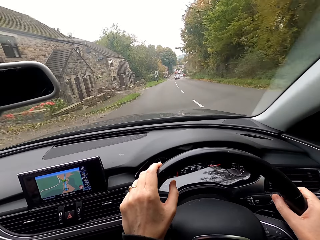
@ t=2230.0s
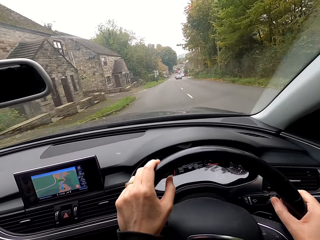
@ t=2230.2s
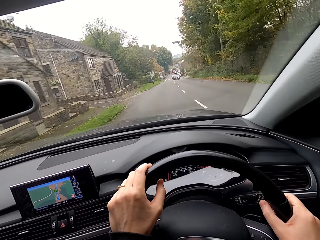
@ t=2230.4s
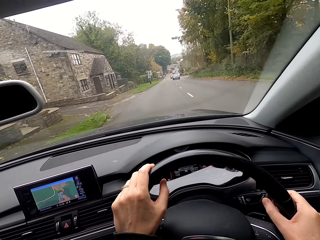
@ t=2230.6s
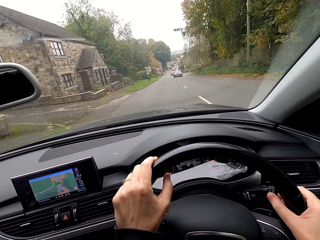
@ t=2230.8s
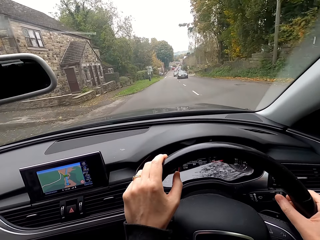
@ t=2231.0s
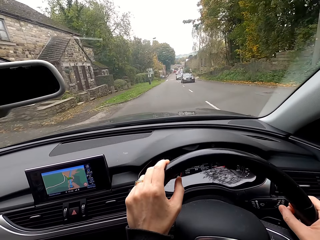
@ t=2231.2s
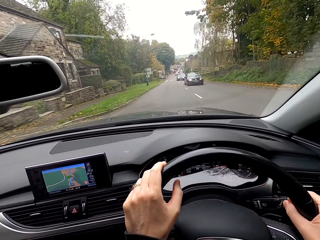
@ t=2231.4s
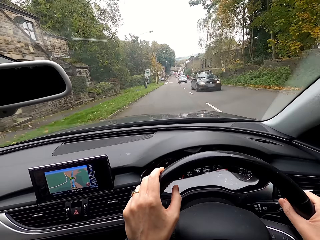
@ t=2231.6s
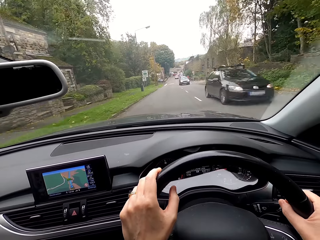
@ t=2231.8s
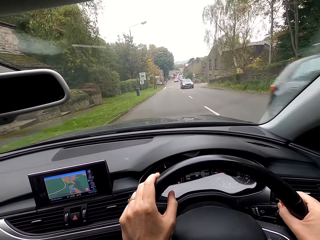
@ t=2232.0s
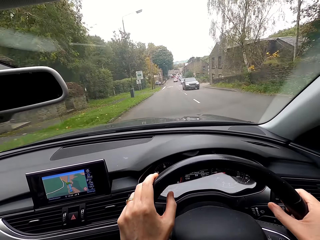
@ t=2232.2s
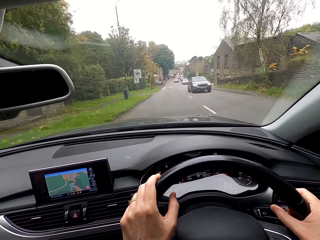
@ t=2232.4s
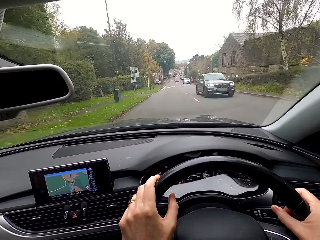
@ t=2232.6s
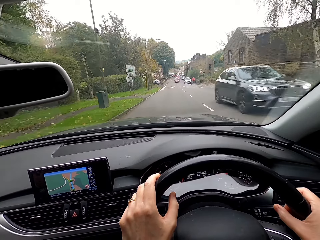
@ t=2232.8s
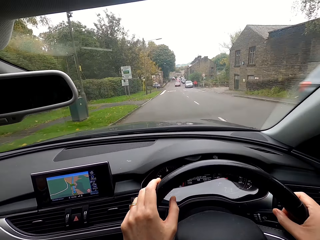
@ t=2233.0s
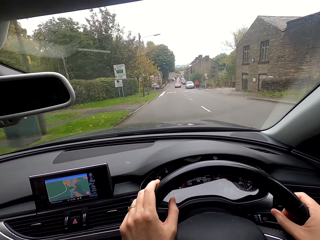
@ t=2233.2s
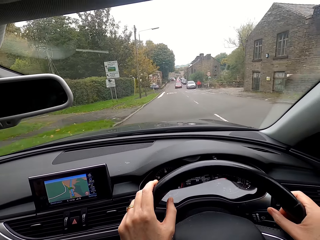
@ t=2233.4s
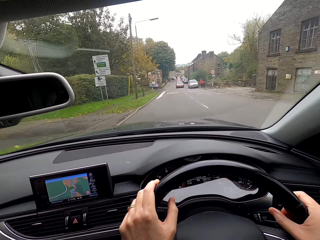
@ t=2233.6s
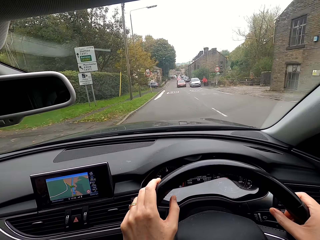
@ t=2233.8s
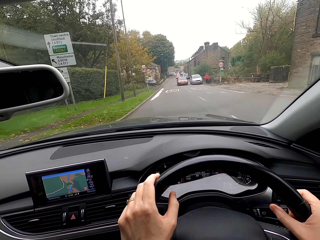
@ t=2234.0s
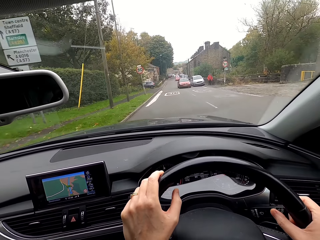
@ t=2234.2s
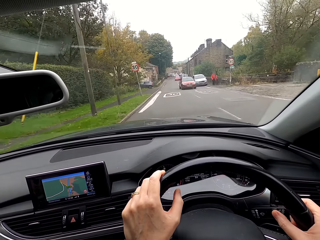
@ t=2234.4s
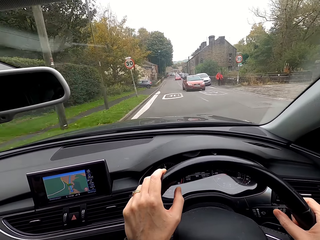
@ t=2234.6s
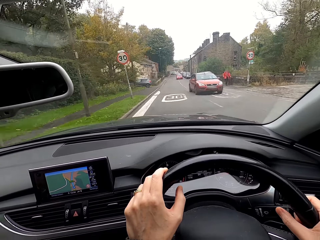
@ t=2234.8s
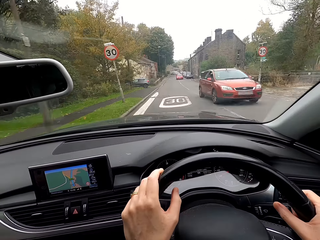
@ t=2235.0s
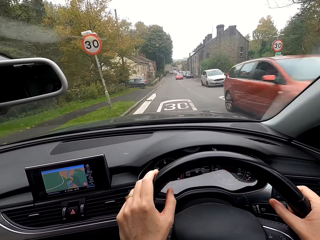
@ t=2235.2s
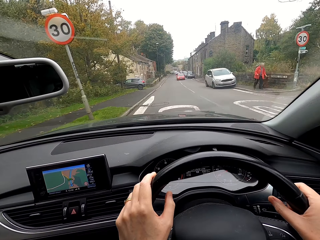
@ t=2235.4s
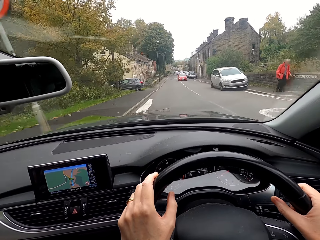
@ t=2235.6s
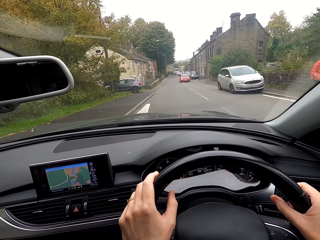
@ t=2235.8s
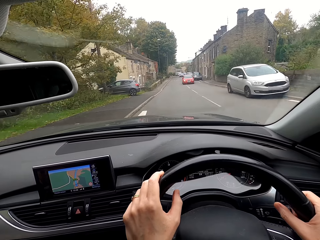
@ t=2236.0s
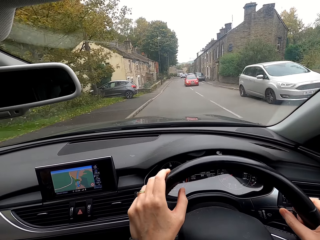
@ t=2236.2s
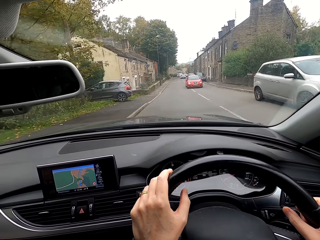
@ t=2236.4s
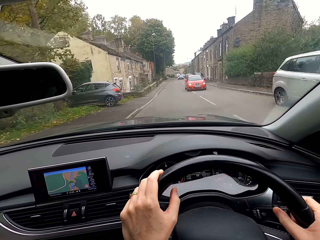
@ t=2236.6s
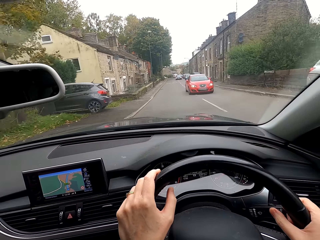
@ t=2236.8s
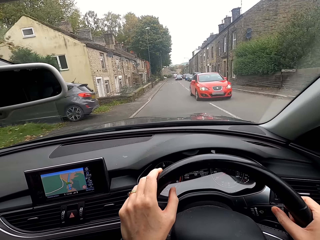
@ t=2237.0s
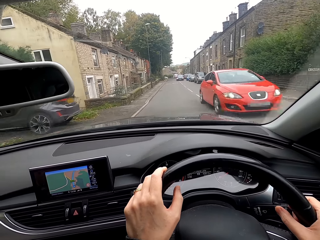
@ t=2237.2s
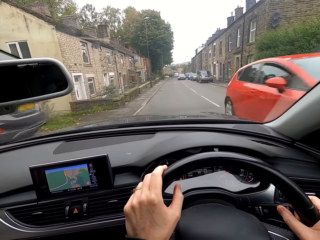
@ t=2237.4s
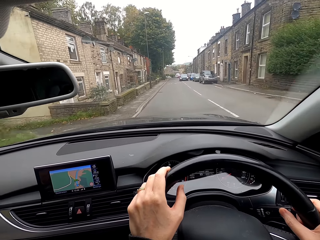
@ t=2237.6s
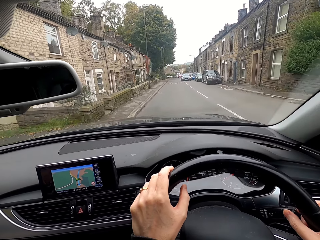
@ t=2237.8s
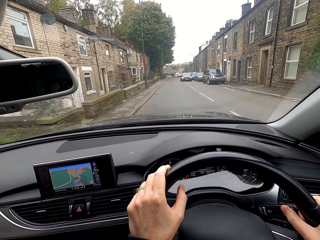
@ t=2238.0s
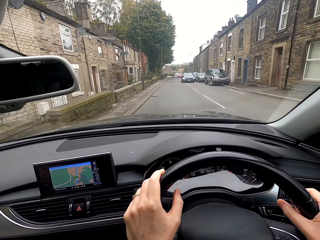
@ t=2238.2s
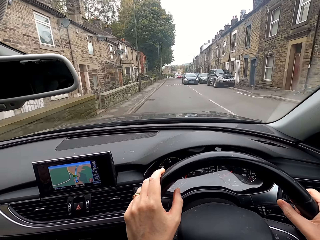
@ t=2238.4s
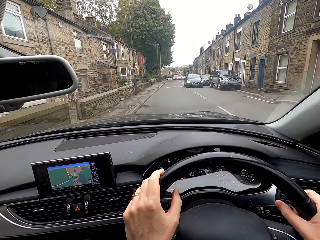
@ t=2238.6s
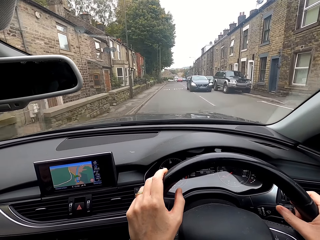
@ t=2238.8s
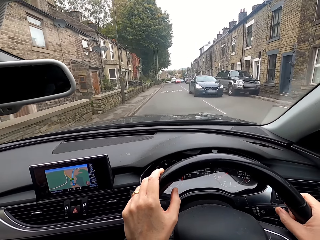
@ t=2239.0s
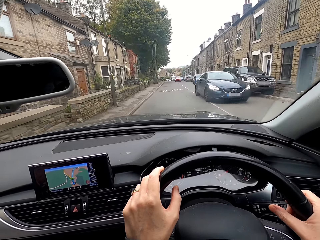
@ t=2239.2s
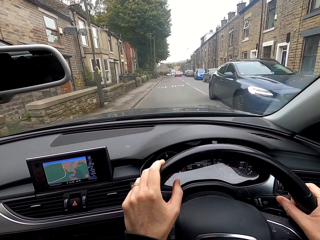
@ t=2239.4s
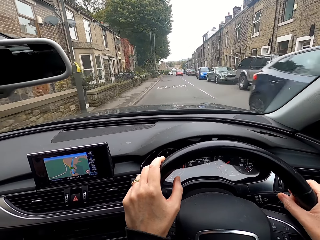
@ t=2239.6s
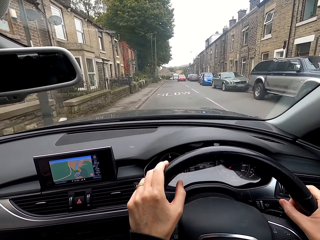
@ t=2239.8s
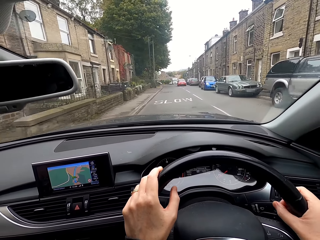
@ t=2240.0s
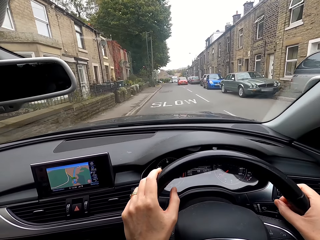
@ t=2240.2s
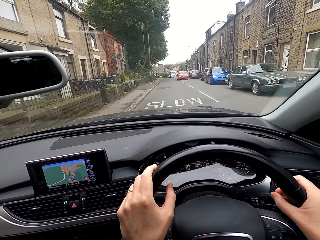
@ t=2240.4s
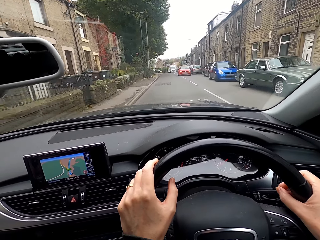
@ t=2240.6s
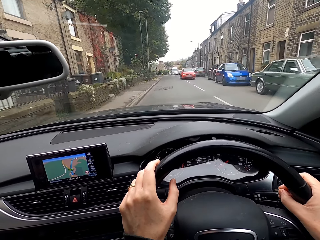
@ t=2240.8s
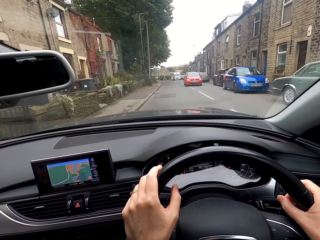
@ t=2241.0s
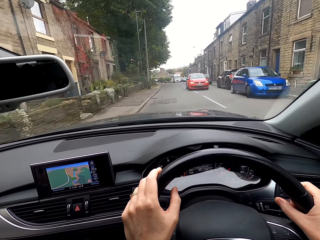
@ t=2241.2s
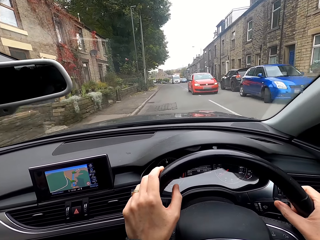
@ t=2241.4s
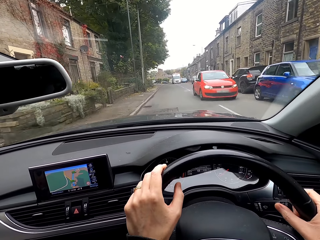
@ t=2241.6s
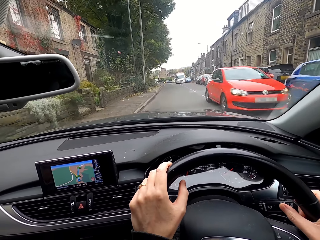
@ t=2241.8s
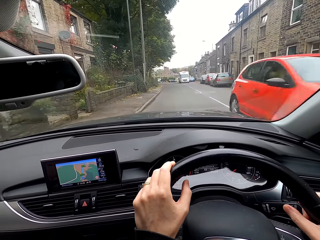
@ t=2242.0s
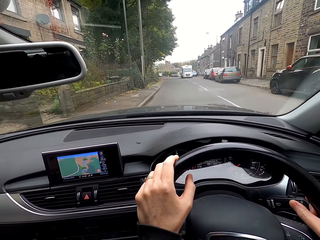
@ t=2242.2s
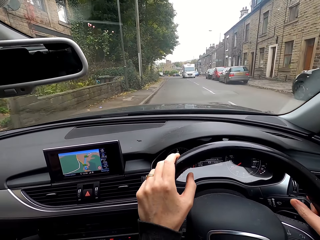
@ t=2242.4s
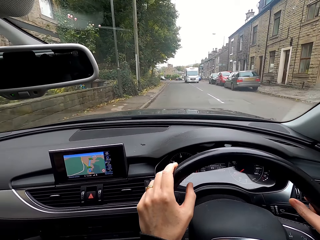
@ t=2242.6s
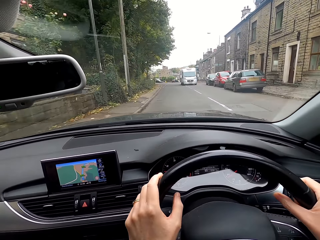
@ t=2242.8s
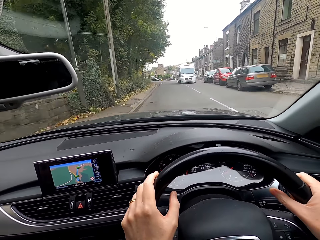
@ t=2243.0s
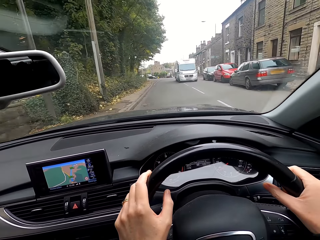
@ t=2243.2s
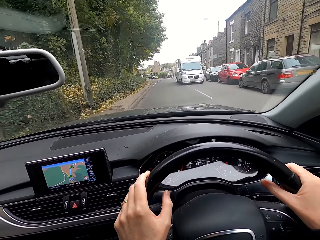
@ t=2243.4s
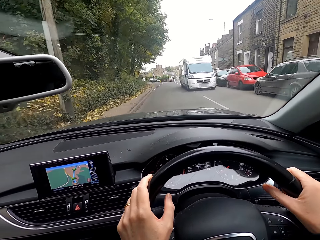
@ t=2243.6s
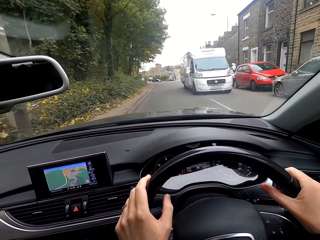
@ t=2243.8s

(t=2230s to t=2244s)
A black car drives past the camera wearer. A blue car drives past them. An orange car drives past them. A red car drives past them. A blue car drives past them. An orange car drives past them.

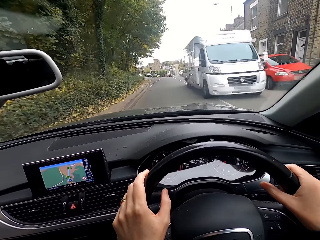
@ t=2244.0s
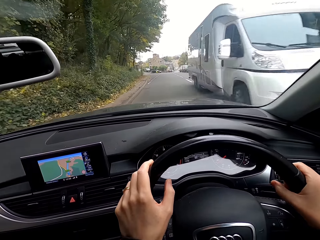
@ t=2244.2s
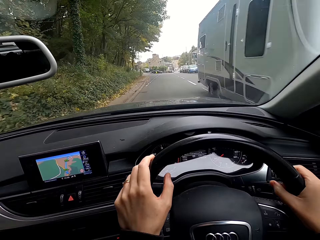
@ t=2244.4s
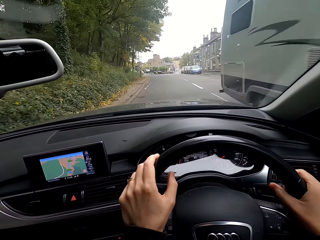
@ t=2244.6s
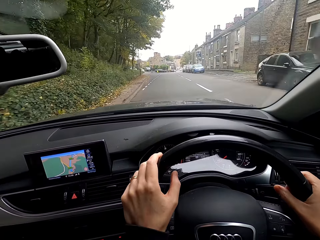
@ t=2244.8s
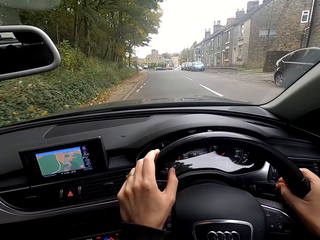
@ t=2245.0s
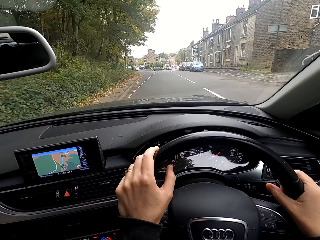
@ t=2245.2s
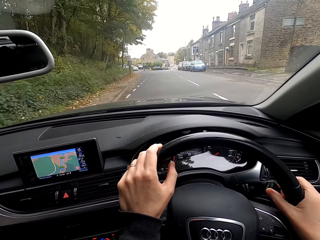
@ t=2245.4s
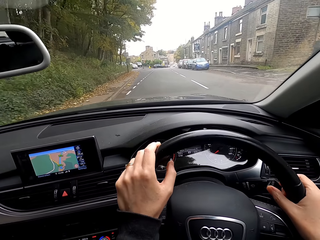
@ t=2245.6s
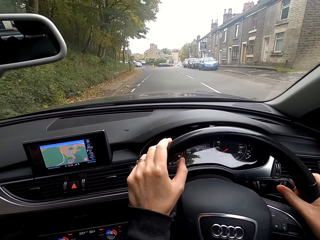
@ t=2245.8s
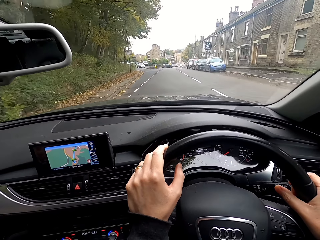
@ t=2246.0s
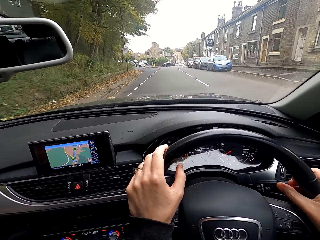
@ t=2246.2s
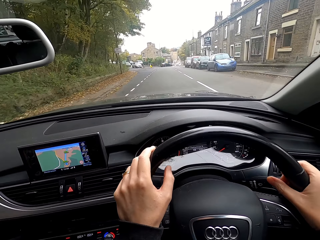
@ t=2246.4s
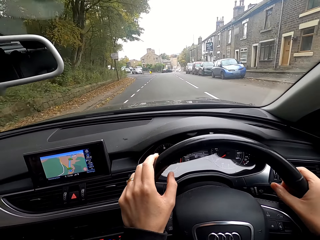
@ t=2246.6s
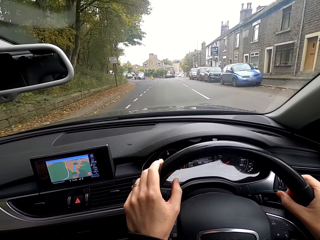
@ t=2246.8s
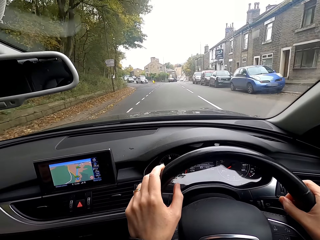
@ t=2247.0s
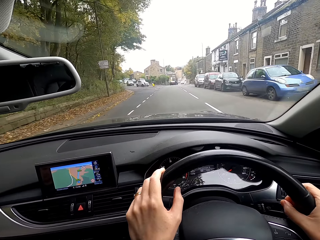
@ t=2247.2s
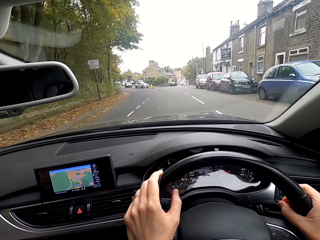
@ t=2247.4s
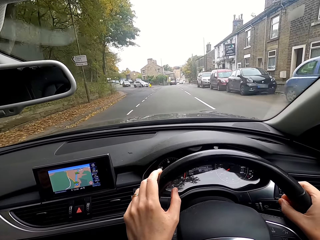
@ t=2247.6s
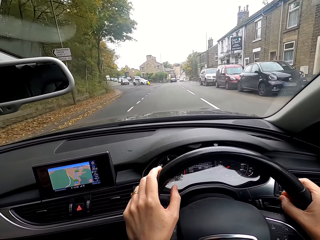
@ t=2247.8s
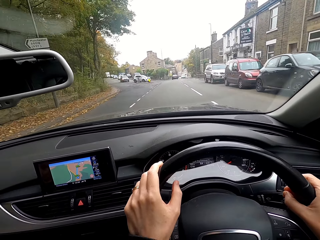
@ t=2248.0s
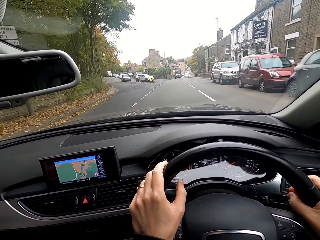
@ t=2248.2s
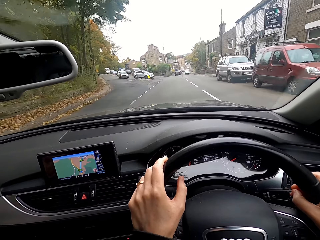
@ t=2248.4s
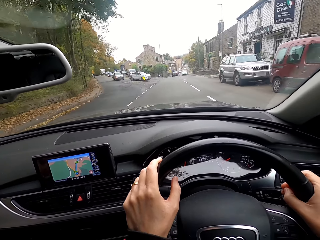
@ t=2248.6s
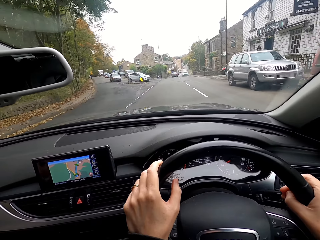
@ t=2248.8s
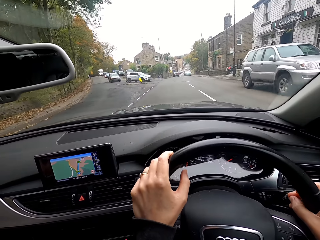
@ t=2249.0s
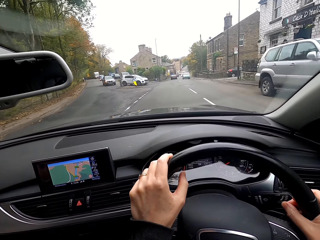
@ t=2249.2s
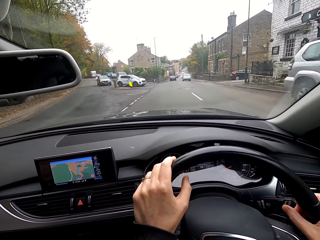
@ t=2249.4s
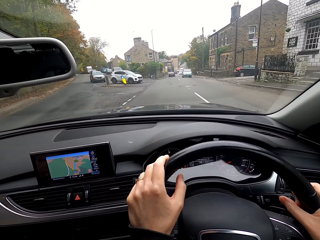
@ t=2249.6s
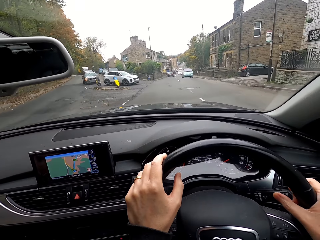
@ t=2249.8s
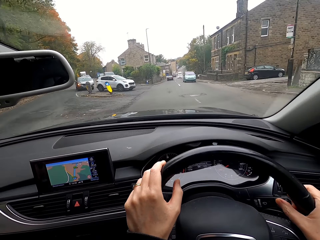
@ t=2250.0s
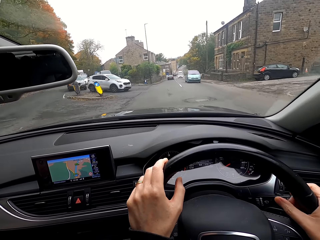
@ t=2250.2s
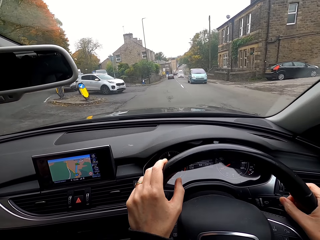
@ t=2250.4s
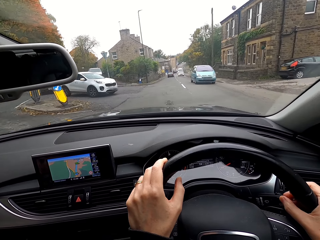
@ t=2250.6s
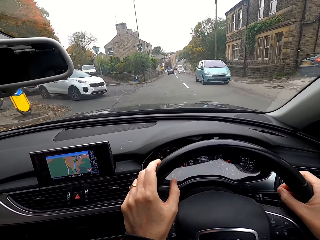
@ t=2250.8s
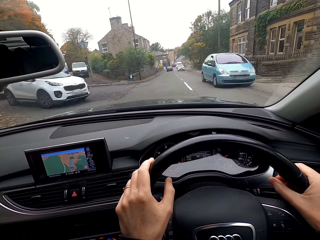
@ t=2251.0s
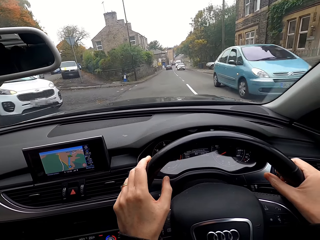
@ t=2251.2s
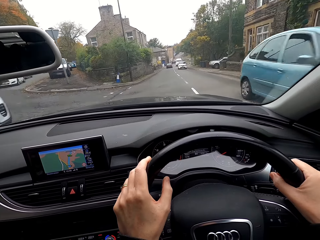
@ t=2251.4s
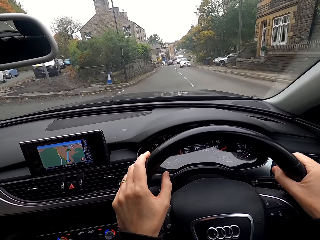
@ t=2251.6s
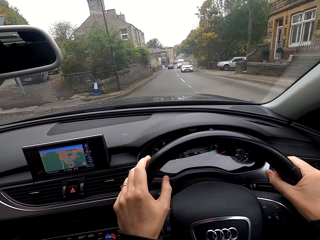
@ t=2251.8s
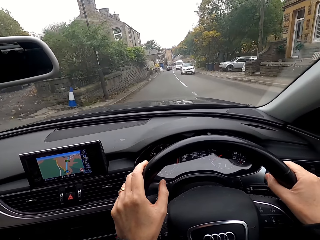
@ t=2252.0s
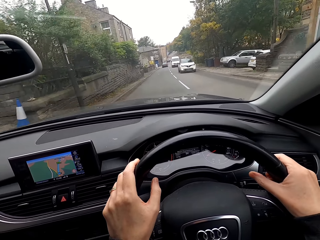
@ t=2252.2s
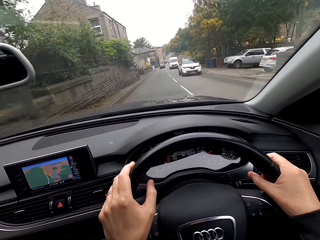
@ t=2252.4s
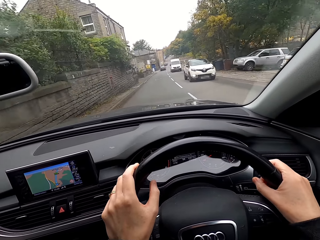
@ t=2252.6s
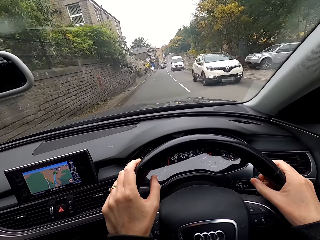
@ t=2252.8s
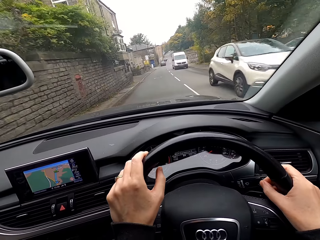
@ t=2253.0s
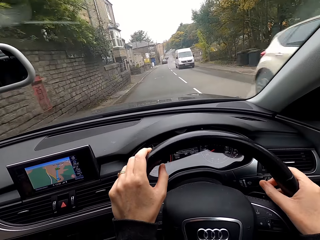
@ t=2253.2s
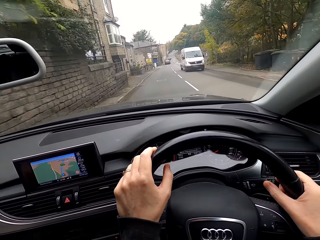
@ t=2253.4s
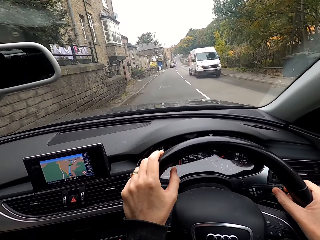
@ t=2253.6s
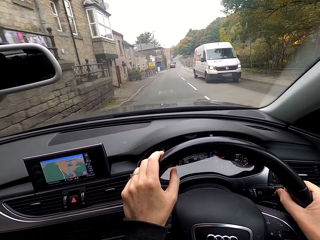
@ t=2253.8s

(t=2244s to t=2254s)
A white bus drives past the camera wearer. A blue car drives past them. A white car drives past them.
